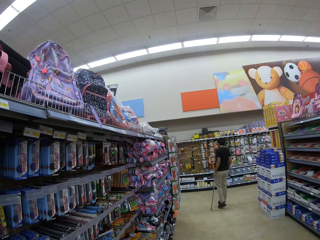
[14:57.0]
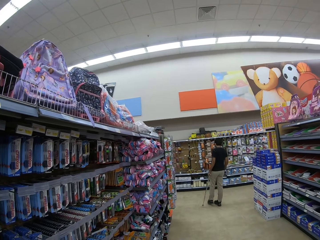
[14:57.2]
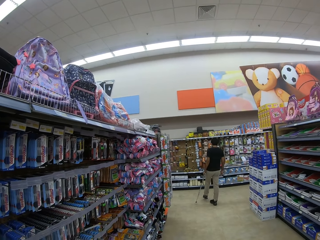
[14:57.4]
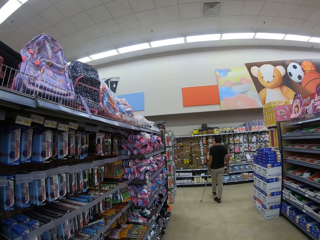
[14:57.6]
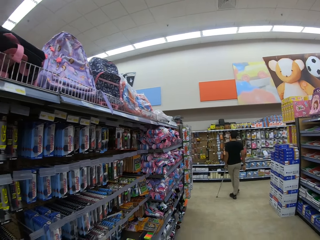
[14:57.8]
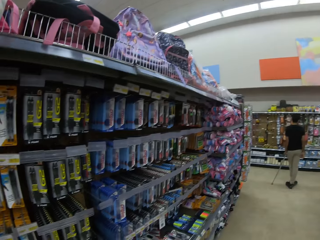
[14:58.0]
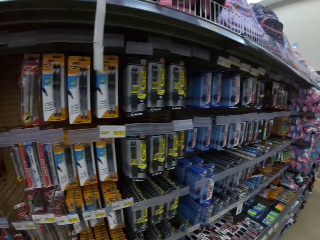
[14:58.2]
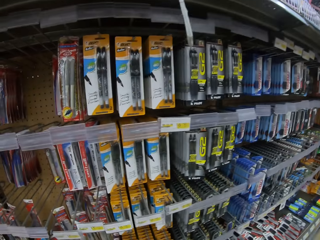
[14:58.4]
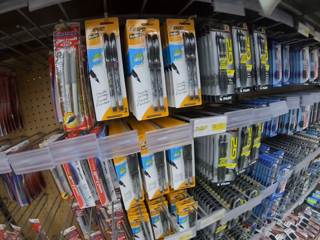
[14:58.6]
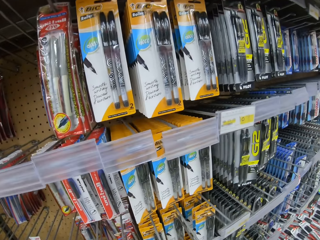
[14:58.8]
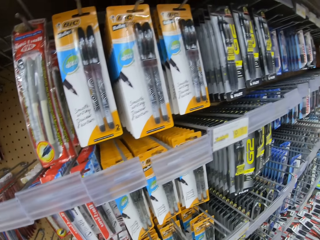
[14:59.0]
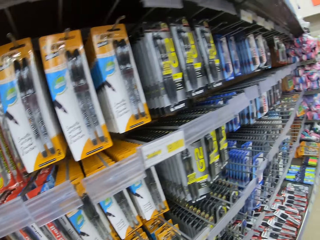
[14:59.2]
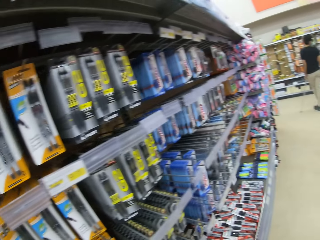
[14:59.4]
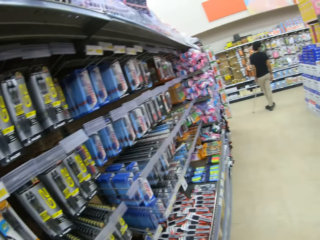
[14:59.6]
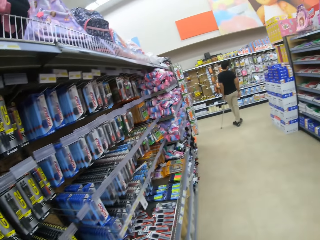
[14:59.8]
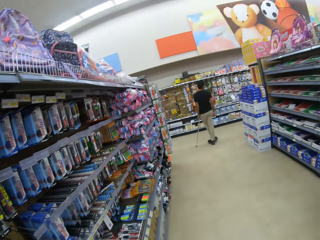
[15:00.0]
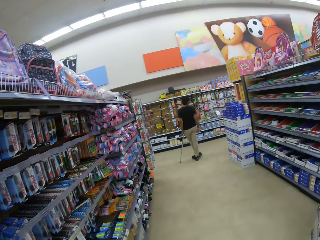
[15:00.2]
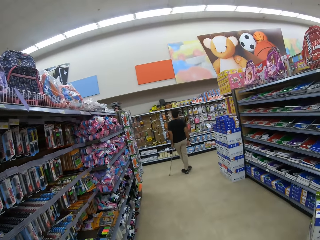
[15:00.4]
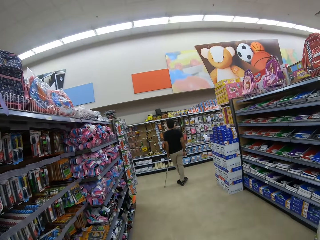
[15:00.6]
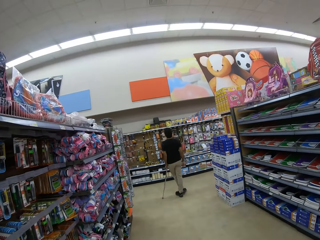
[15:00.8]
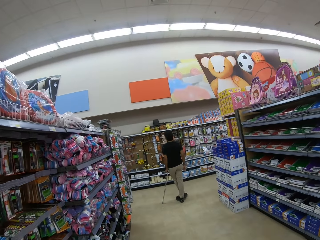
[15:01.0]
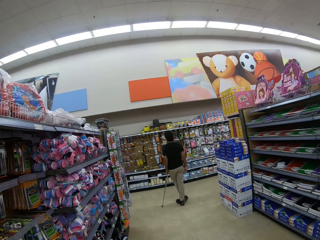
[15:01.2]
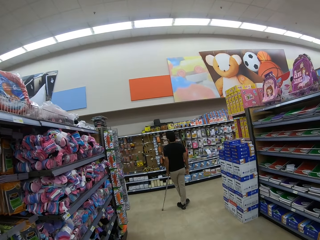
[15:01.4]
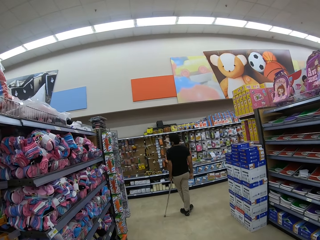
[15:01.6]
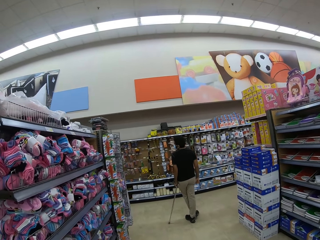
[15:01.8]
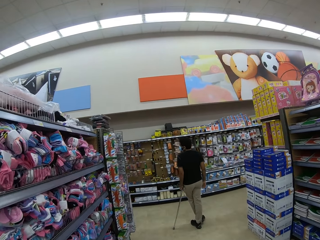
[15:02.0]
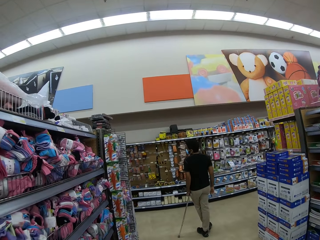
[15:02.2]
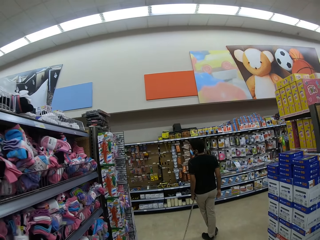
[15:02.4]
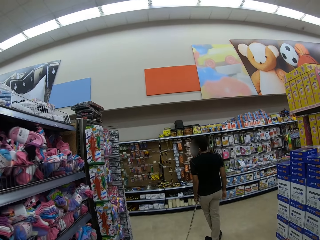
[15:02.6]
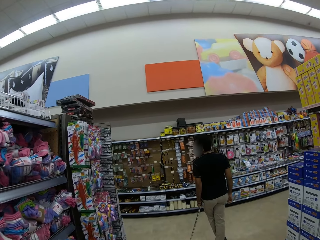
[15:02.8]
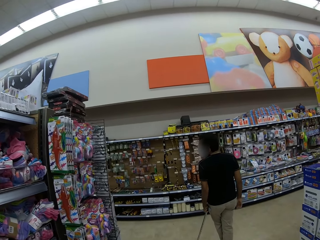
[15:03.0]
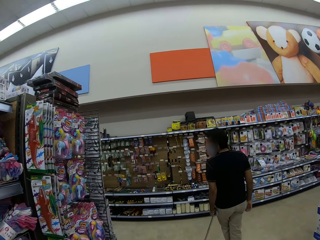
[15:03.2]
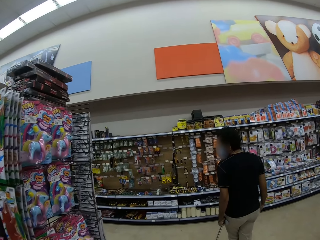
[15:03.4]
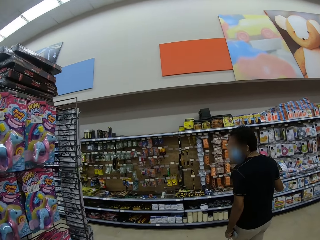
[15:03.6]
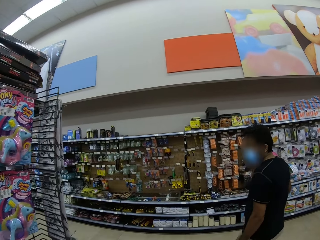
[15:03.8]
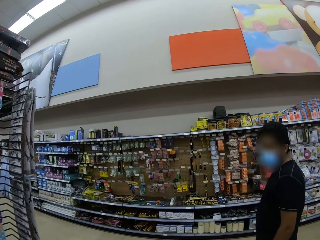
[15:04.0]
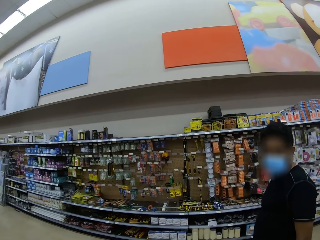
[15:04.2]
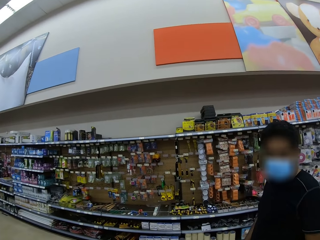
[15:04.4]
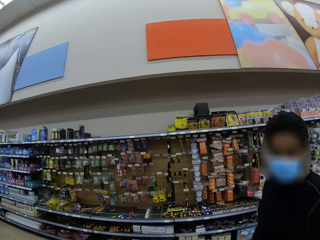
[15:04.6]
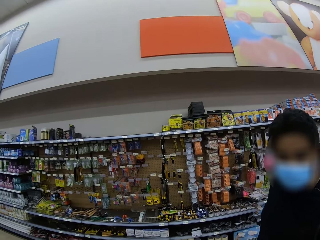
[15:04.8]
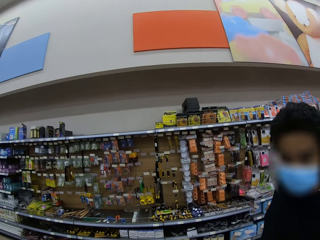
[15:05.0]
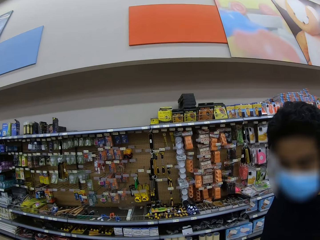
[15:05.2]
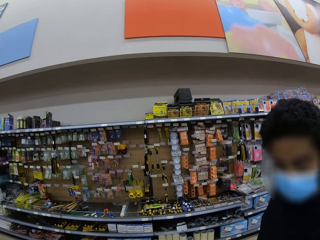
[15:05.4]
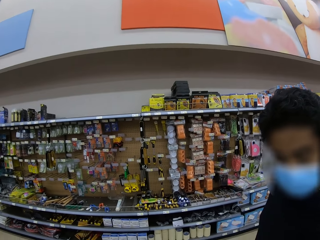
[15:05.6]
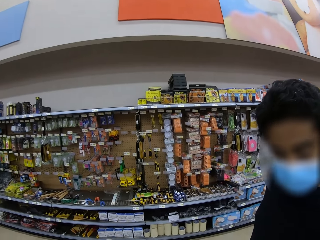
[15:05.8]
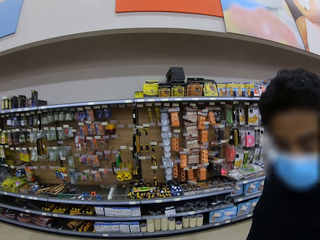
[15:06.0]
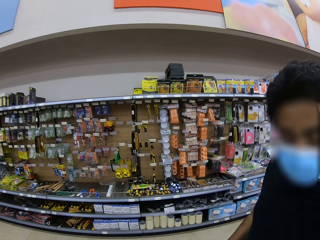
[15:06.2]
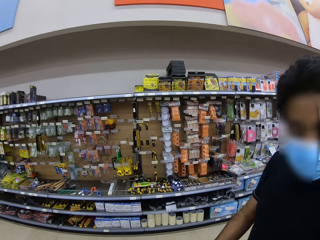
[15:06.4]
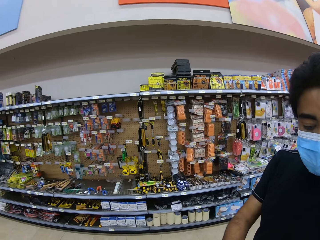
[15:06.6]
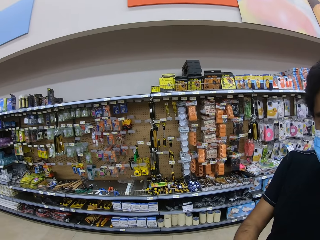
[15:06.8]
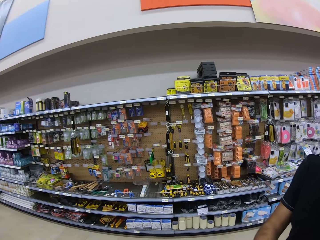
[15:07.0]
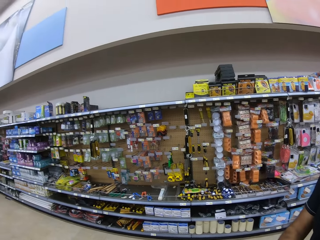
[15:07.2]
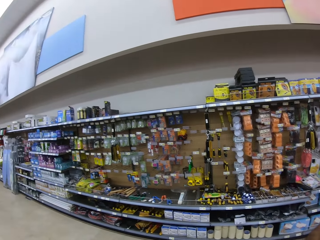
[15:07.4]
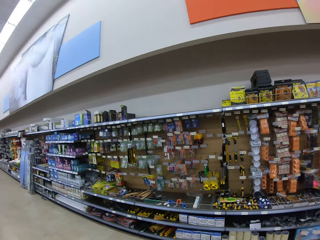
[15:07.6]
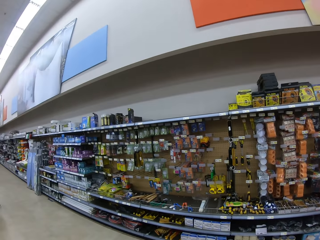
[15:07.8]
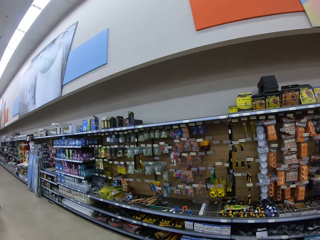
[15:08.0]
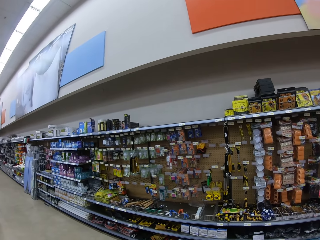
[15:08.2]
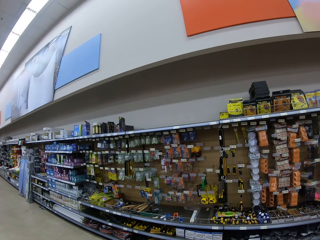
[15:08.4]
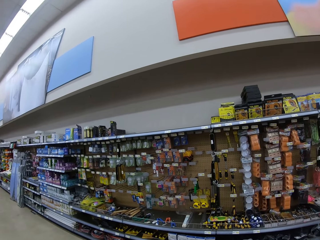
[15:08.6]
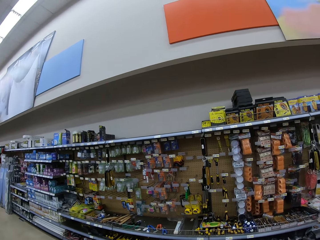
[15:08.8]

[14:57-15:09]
The camera wearer walks around. A man turns around.

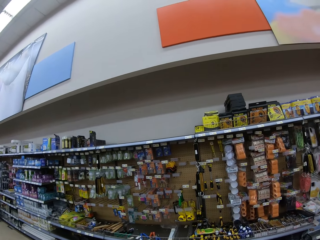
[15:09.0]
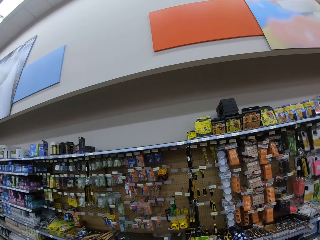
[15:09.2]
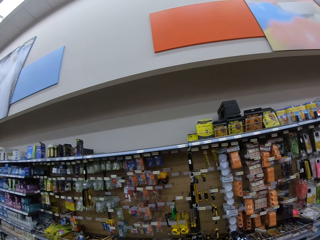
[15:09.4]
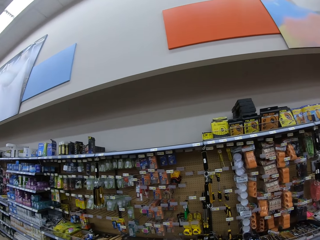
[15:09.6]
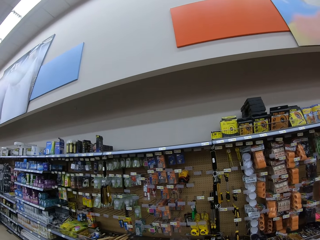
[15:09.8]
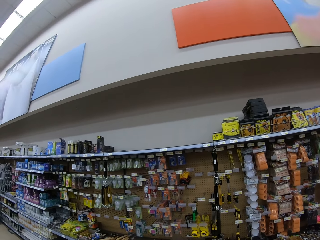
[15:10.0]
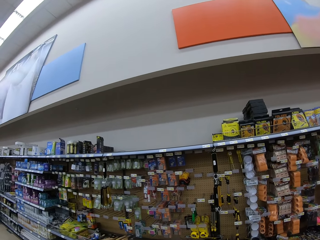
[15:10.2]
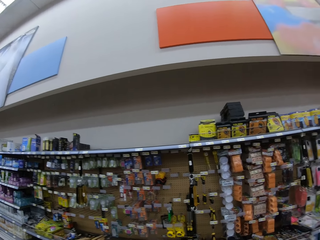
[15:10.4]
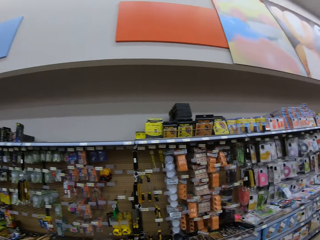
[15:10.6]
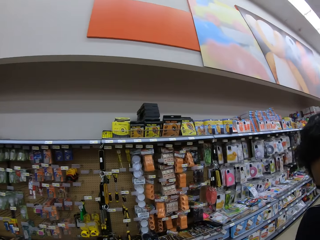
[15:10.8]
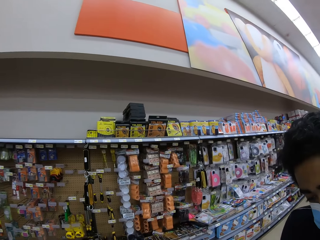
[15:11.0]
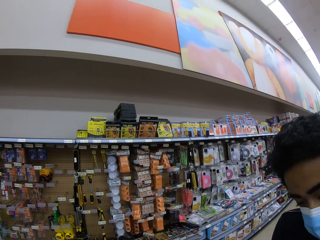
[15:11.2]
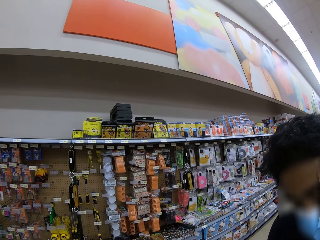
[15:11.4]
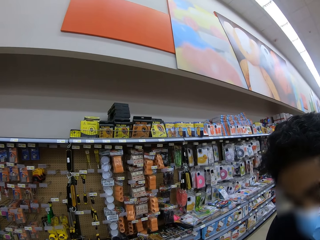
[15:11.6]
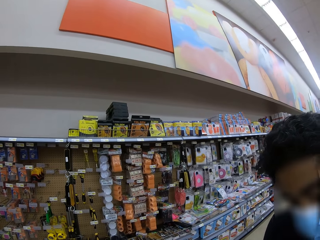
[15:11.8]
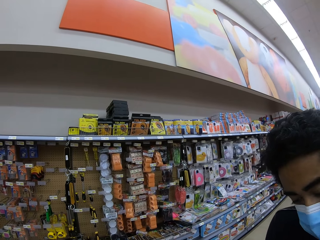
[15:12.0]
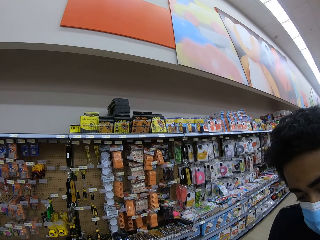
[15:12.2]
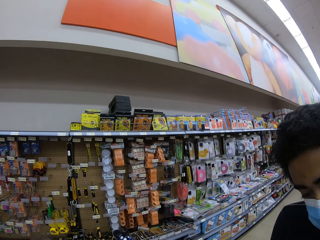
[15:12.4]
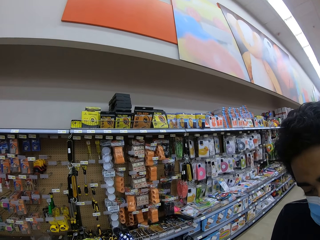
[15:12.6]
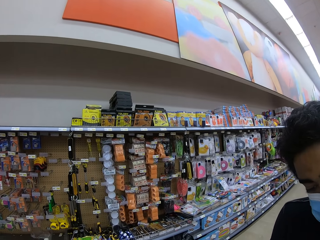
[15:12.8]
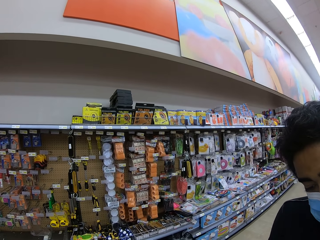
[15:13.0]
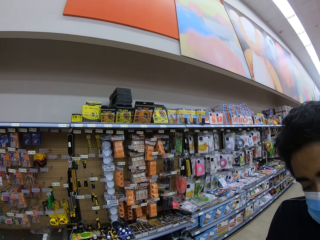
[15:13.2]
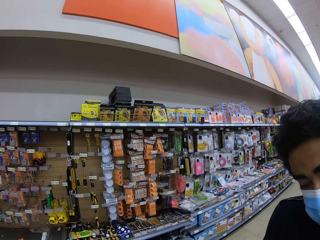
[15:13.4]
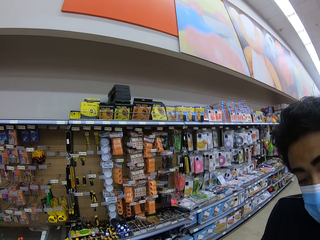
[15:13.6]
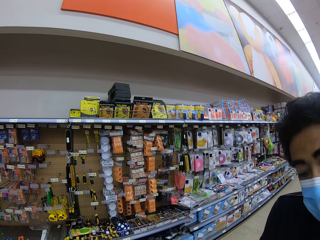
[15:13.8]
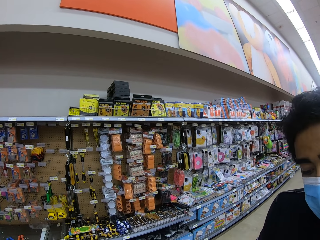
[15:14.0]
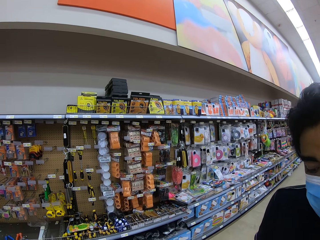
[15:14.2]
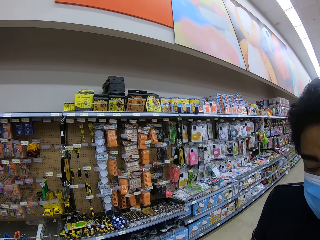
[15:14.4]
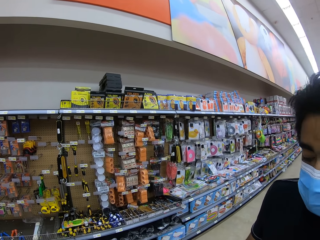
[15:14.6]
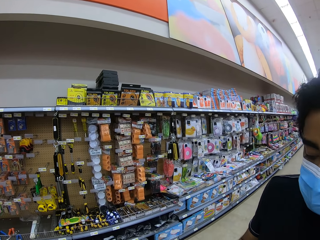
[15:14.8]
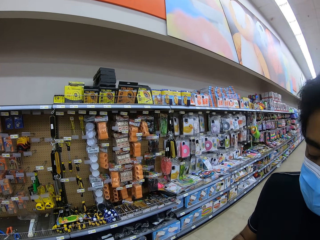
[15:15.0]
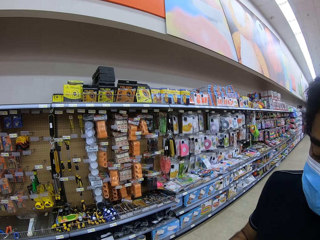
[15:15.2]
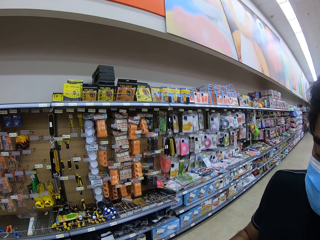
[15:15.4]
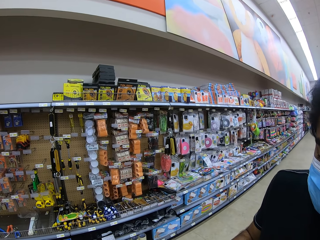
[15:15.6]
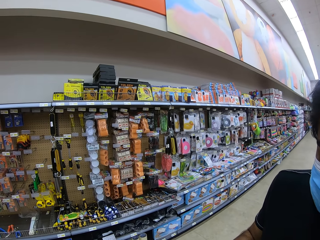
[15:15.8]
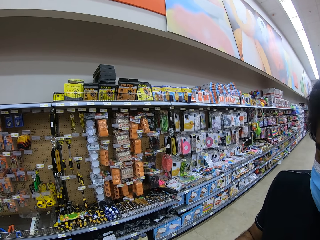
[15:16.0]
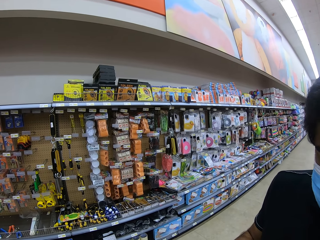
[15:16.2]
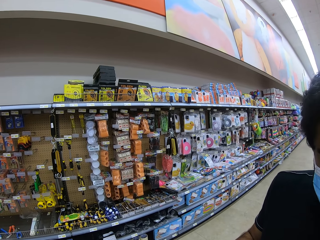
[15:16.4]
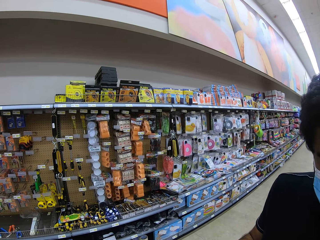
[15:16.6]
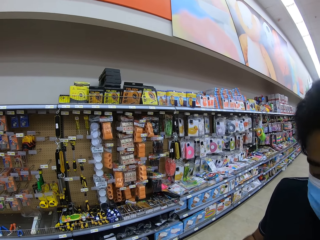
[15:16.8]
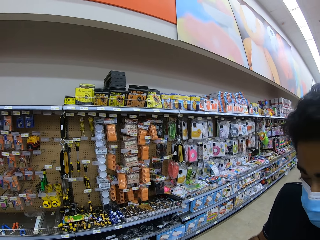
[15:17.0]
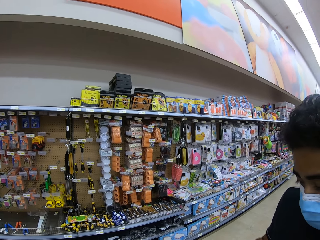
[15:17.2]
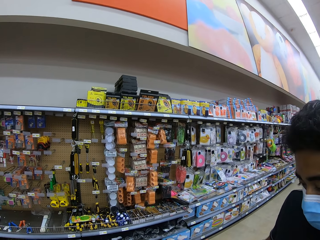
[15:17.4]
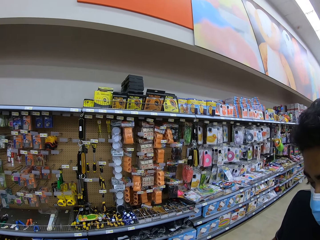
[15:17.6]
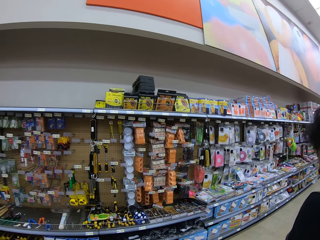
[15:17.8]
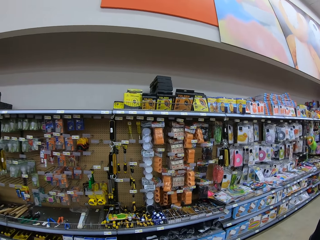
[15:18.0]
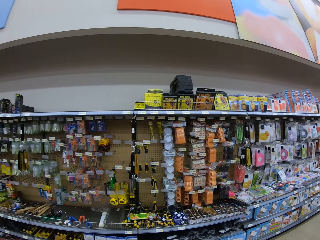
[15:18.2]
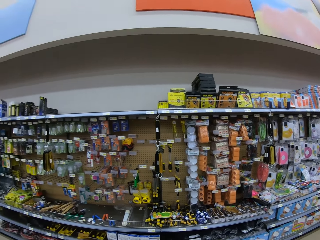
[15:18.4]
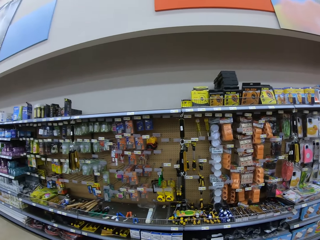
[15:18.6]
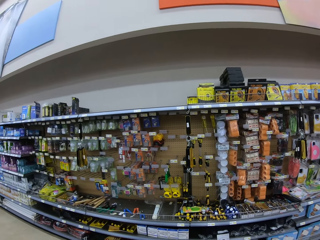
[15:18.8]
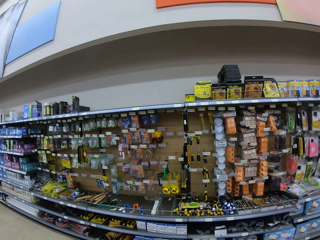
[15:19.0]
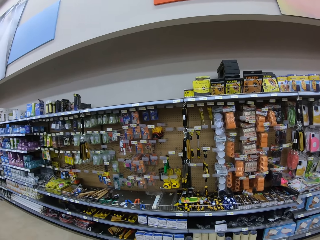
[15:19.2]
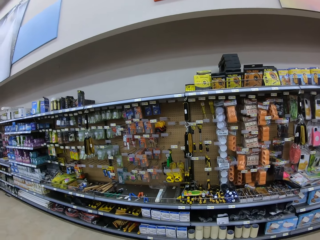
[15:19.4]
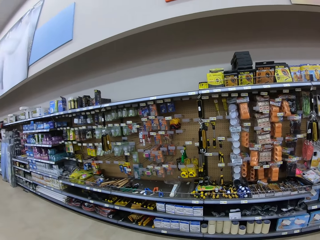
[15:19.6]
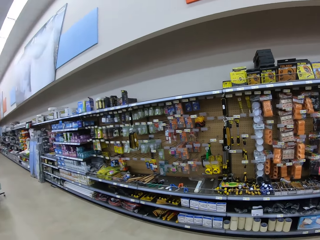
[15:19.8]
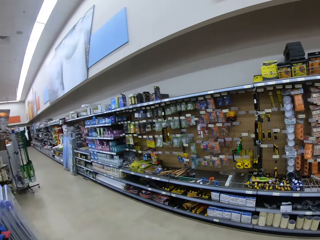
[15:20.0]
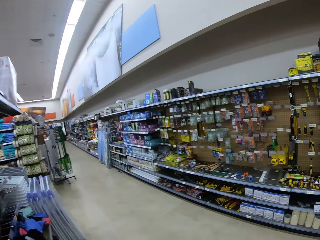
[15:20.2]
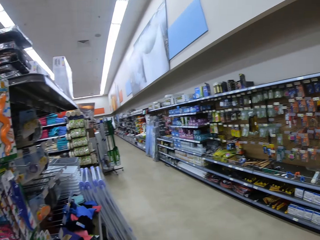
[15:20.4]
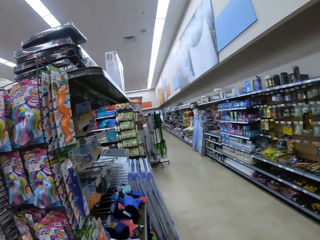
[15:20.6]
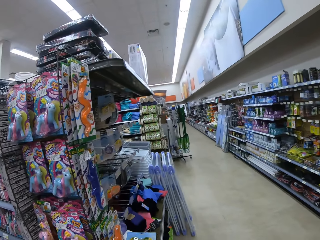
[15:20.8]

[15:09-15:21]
The camera wearer looks around. A man talks to the camera wearer. The camera wearer looks around.
